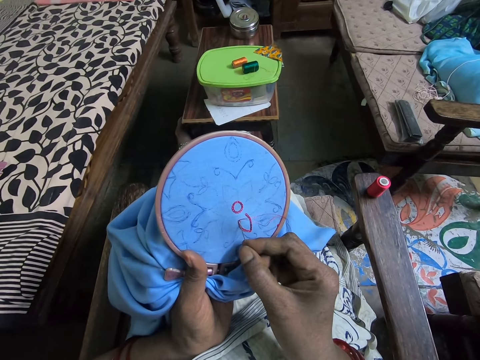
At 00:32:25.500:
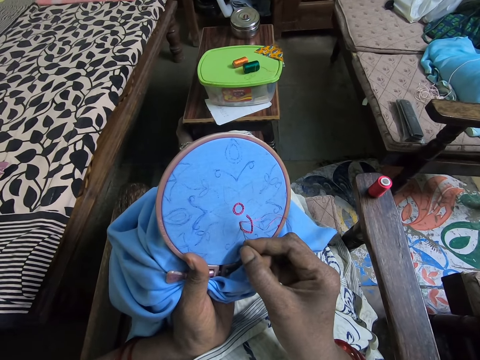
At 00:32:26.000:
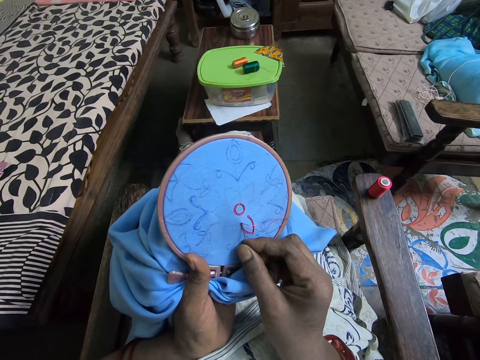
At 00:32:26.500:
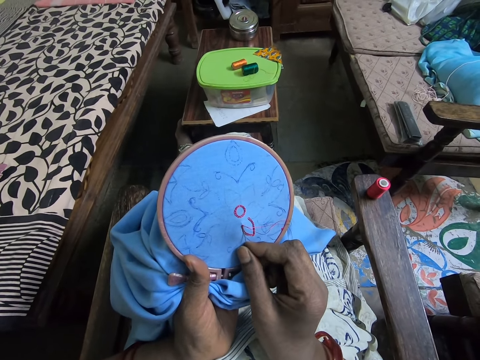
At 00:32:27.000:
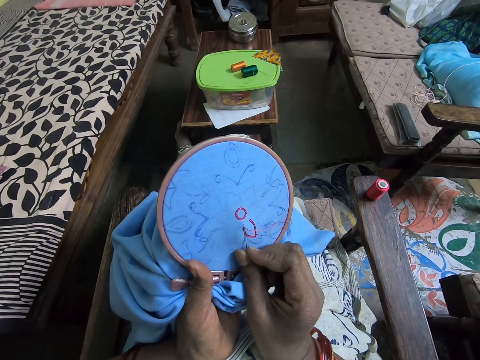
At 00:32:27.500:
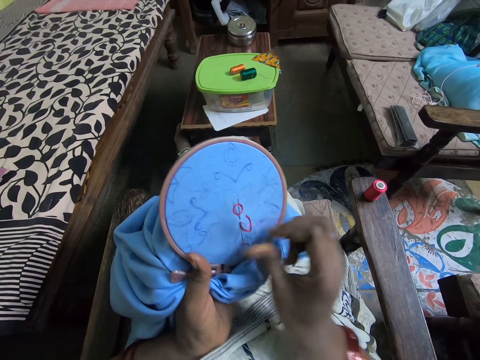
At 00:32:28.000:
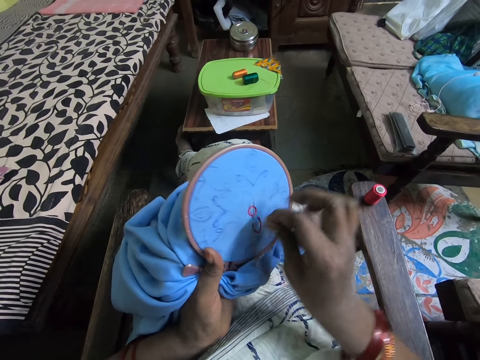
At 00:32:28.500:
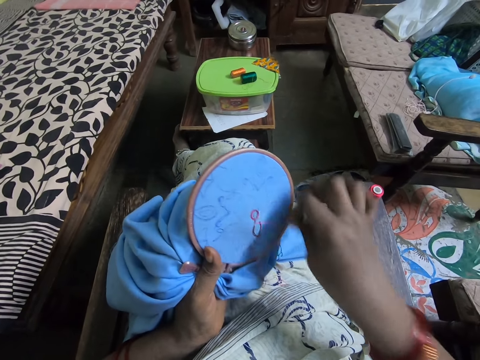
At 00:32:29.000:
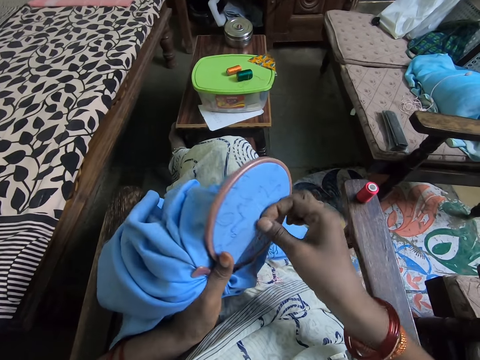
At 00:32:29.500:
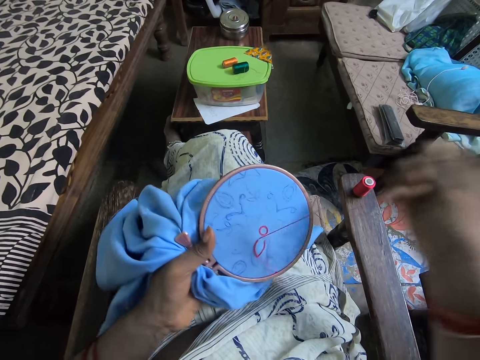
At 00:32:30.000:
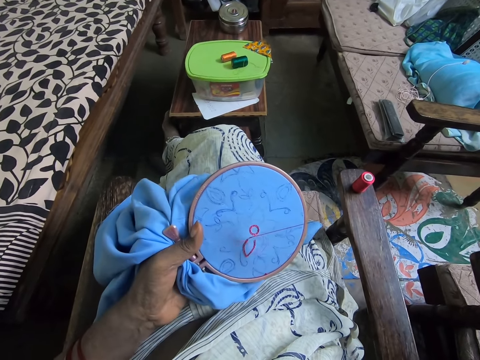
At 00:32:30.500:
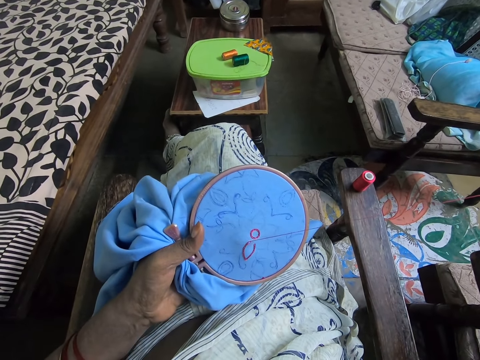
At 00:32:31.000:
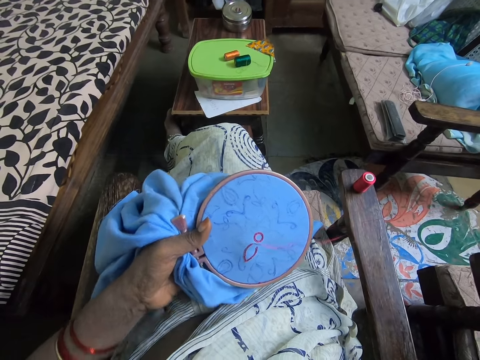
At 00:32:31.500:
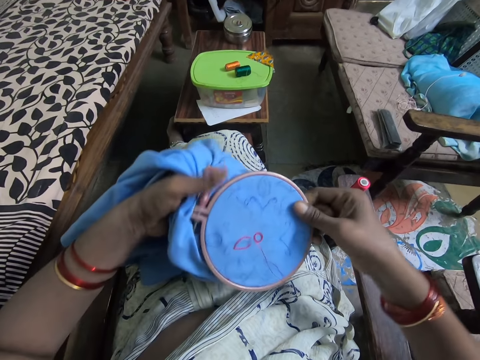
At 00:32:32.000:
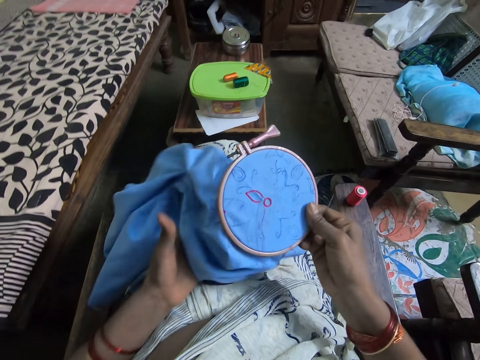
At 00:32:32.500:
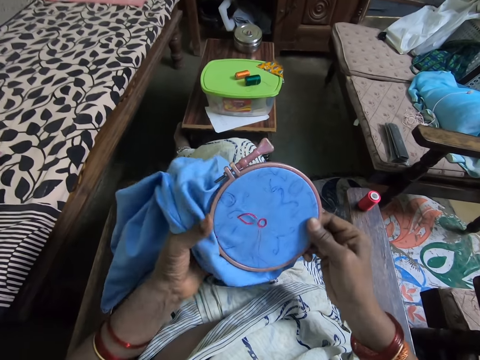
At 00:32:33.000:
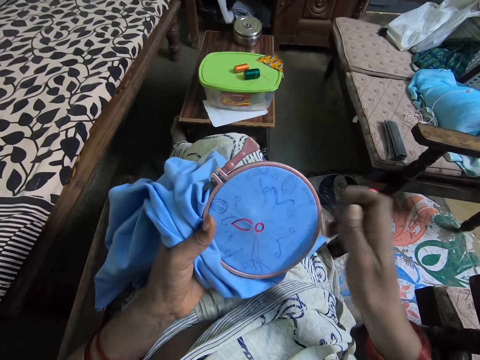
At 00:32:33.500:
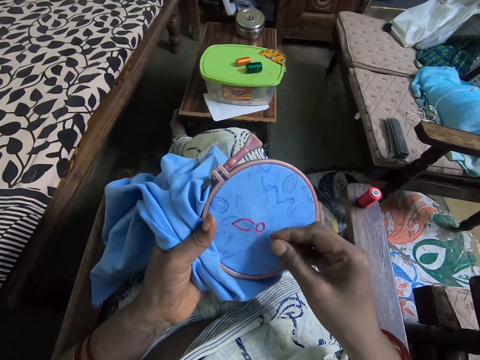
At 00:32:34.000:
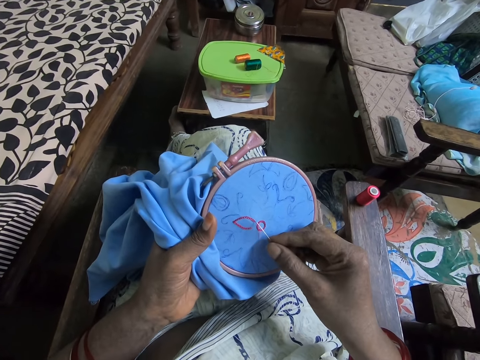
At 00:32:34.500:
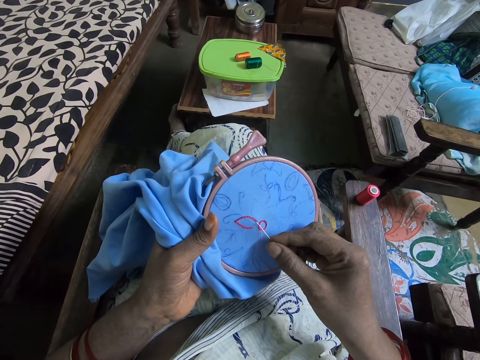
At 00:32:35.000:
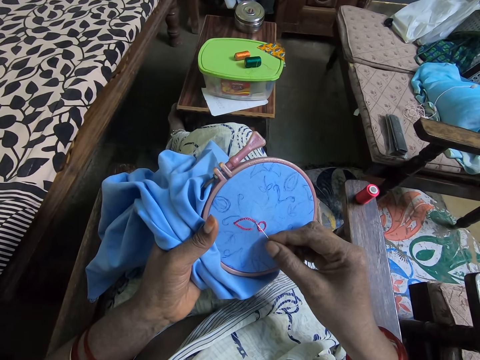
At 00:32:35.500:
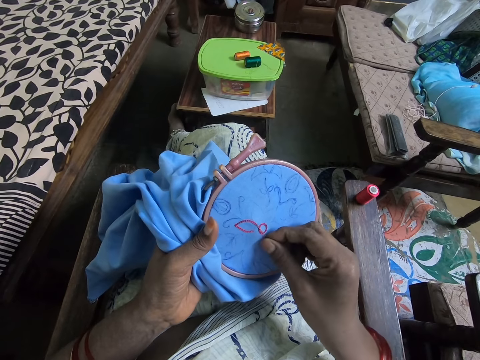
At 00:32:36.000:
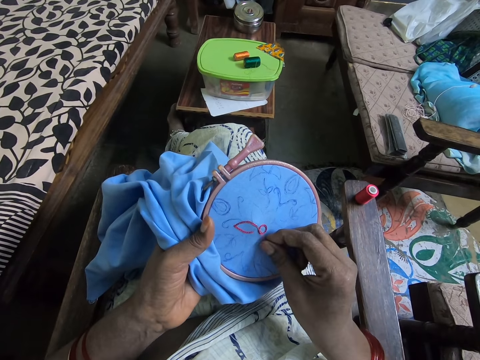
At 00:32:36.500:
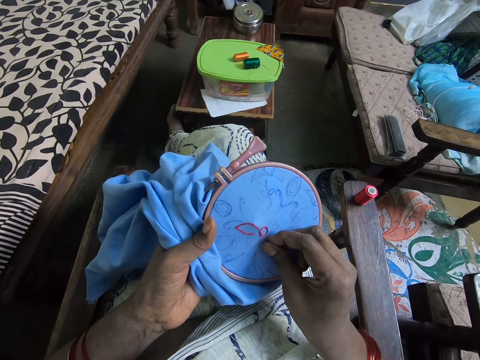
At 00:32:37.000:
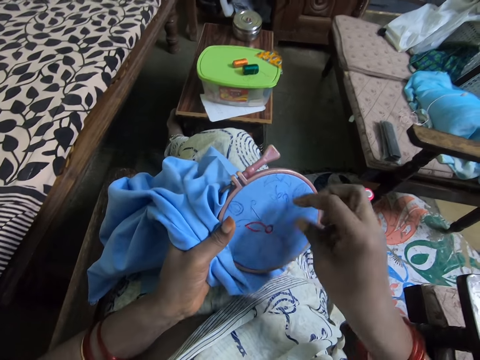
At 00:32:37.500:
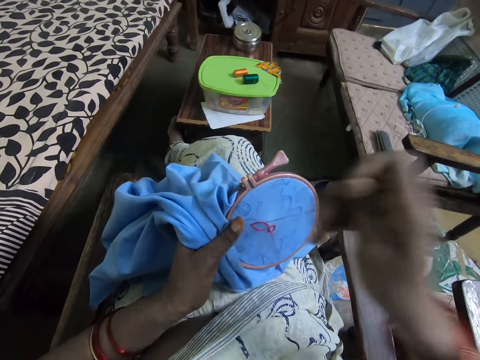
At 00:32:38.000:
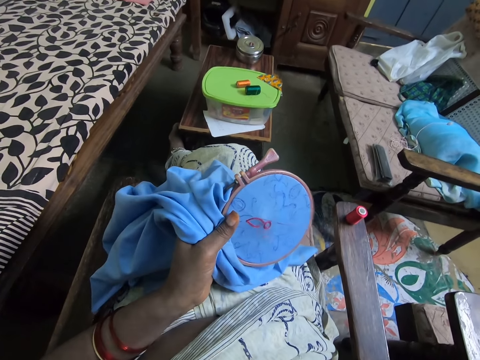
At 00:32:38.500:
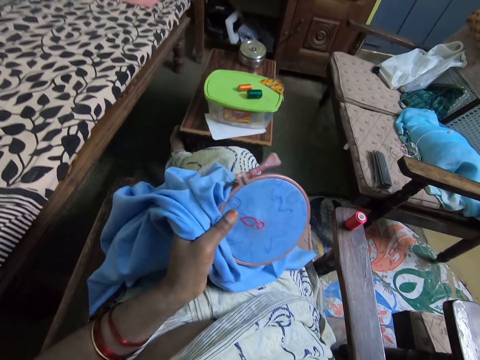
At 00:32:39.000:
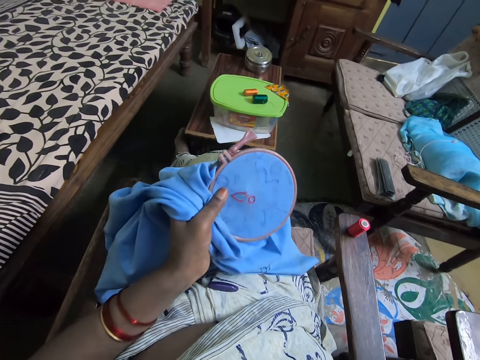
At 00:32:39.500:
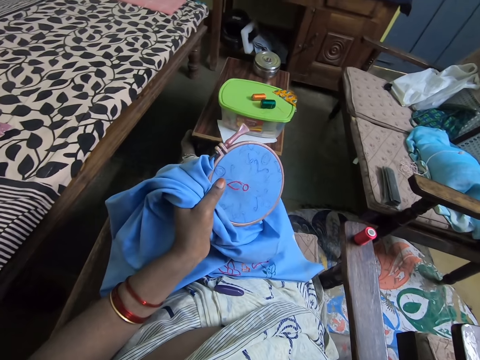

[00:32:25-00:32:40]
The camera wearer sews the material with the needle. They roll the thread around the needle. They pull the needle and pull the thread. They turn the material. They sew the material with the needle again. They pull the needle and pull the thread again.

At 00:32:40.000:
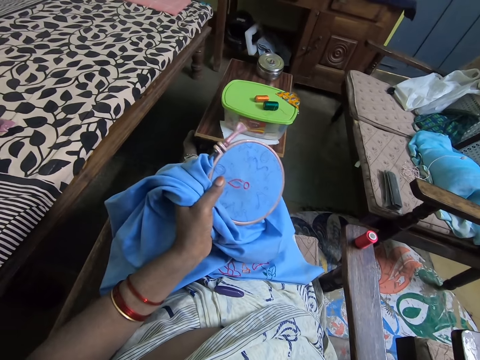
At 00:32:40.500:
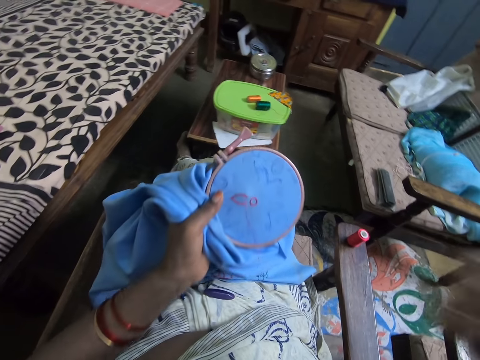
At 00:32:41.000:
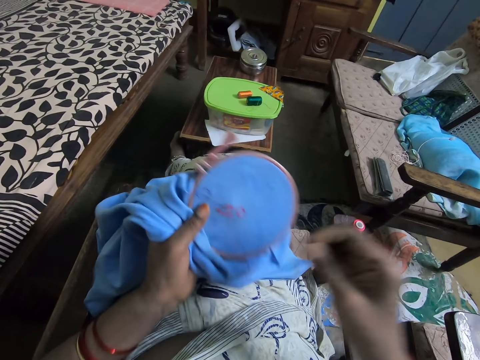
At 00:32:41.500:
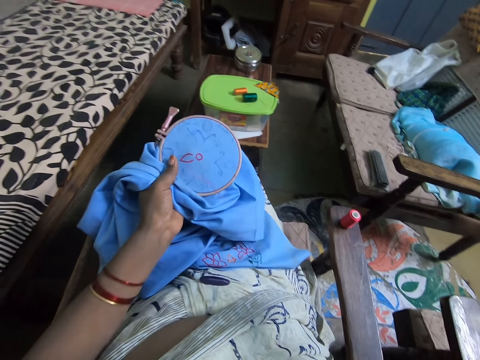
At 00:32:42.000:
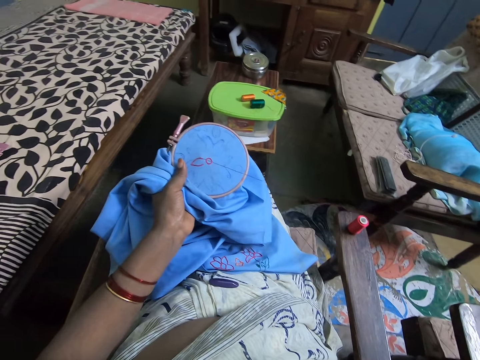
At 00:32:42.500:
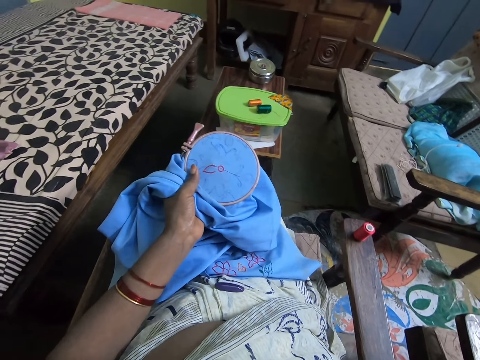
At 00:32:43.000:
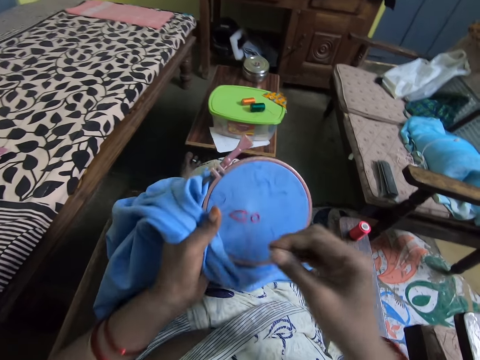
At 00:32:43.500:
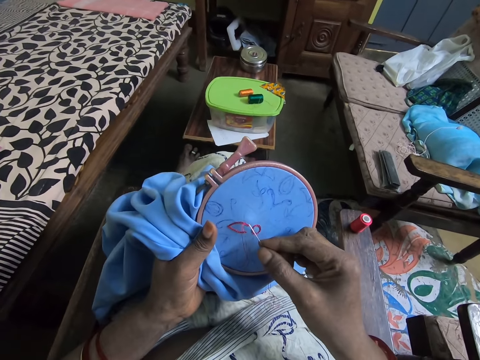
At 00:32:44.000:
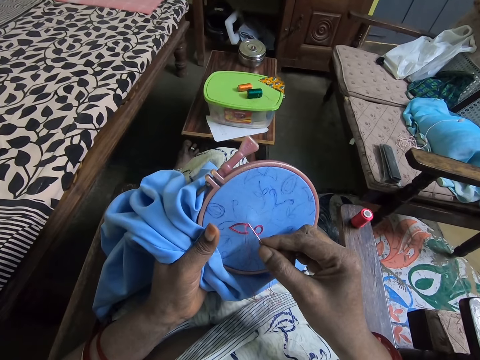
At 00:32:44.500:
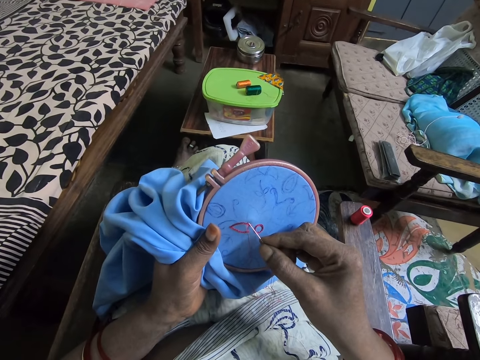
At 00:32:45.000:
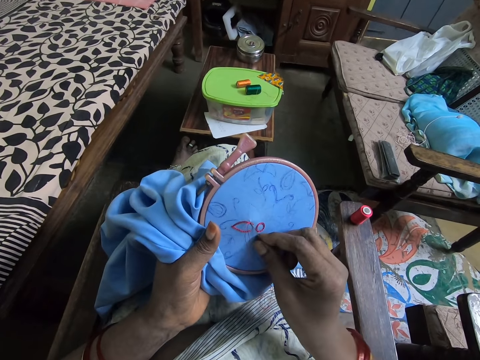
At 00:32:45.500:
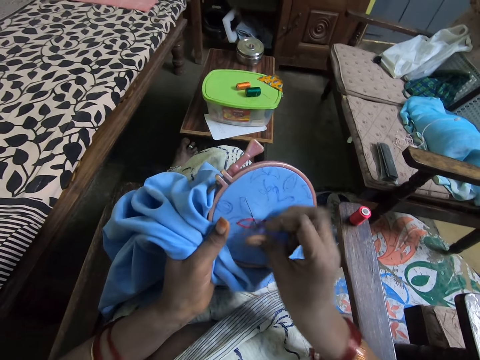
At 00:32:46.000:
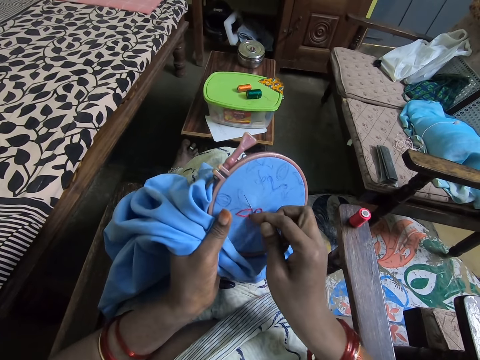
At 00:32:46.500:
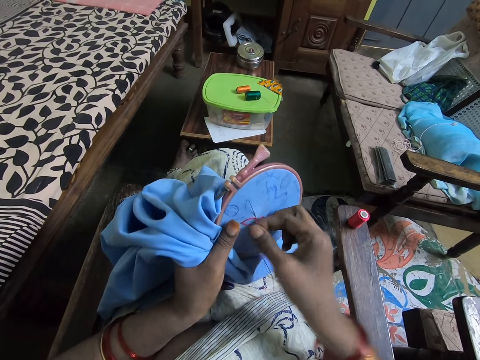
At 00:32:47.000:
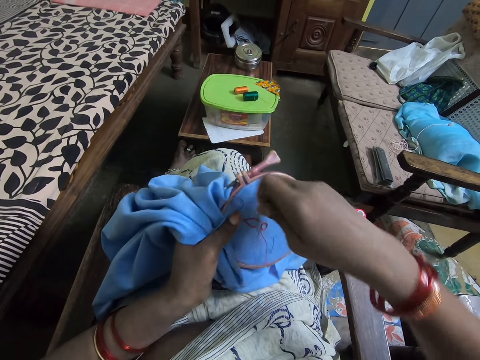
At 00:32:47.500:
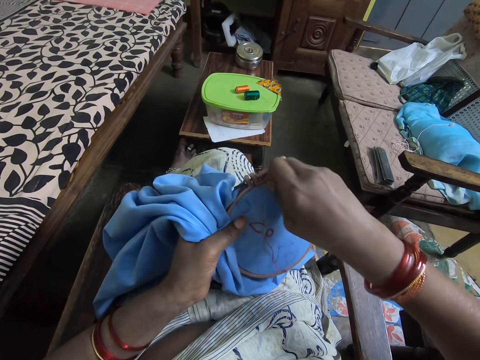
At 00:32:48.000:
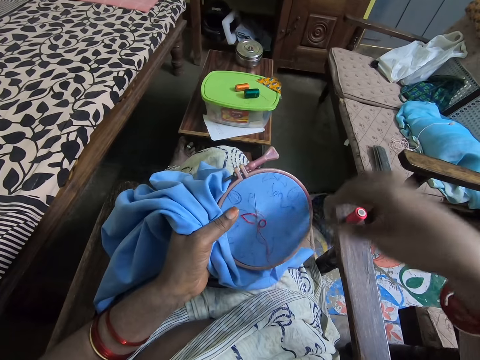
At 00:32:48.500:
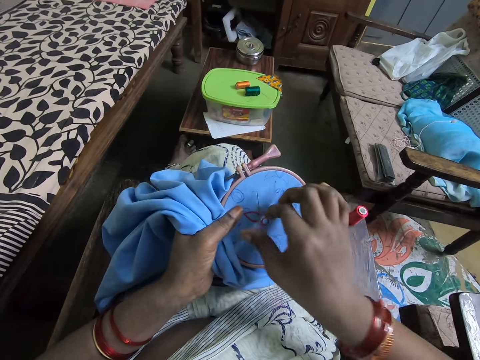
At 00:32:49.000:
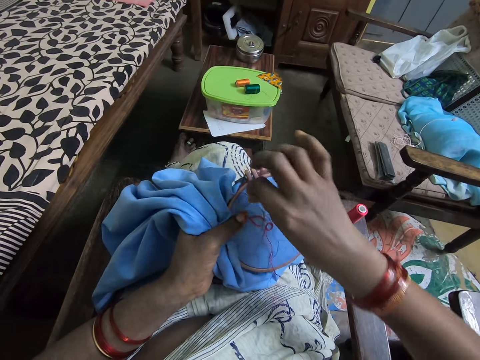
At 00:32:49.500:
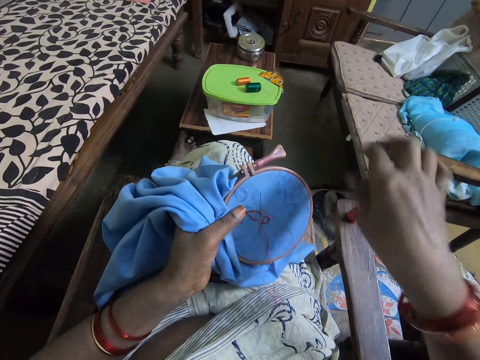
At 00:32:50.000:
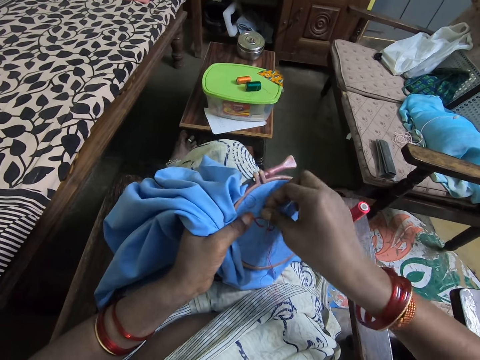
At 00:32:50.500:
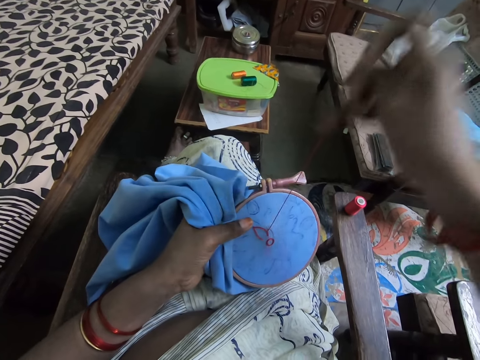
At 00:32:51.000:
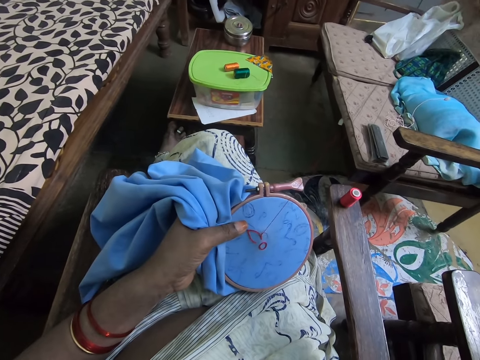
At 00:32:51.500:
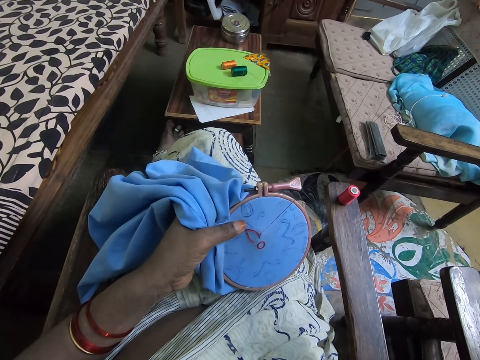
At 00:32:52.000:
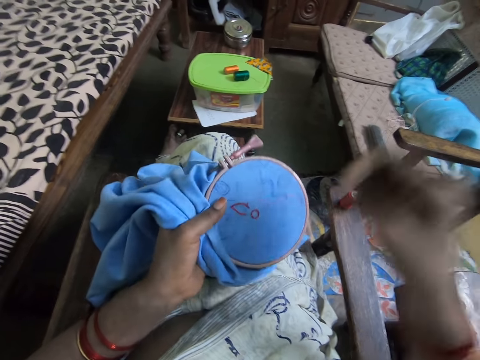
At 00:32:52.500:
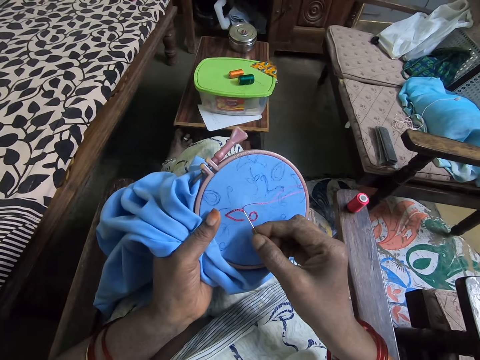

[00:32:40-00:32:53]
The camera wearer straightens the thread. They sew the material with the needle. They roll the thread around the needle. They pull the needle and pull the thread.
